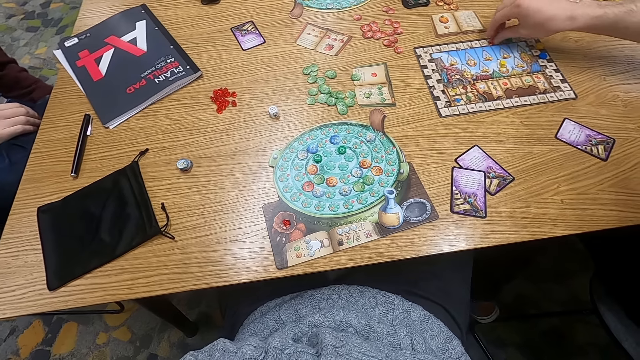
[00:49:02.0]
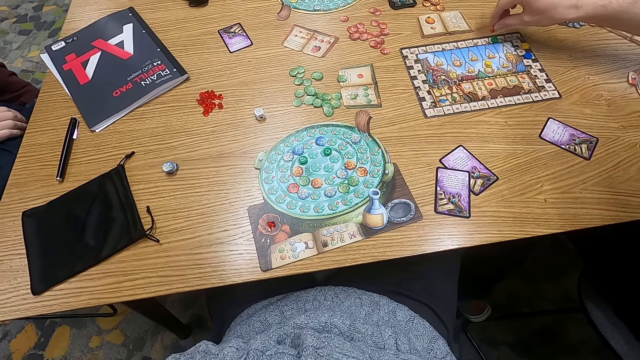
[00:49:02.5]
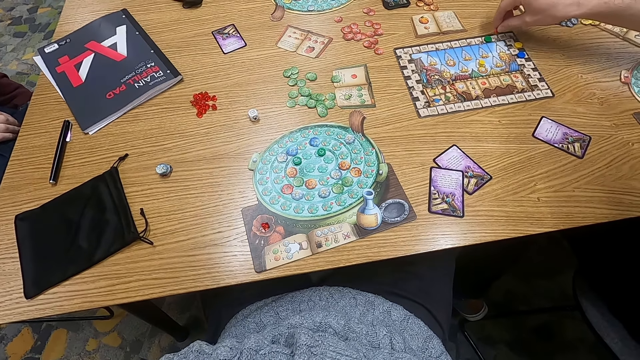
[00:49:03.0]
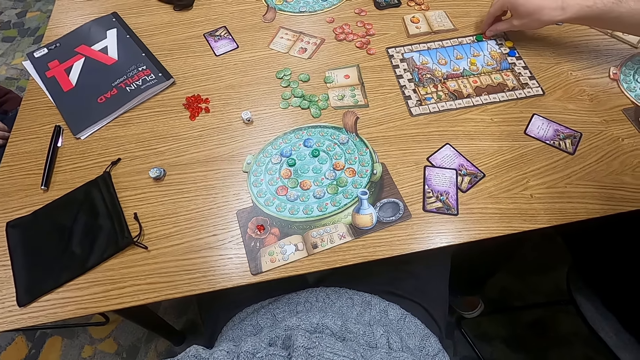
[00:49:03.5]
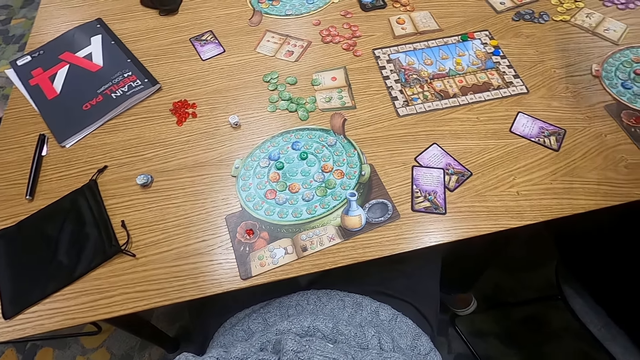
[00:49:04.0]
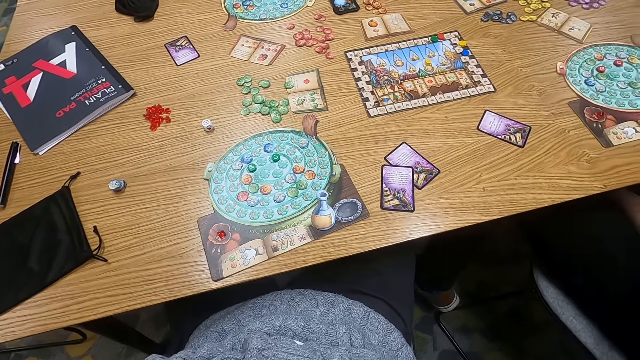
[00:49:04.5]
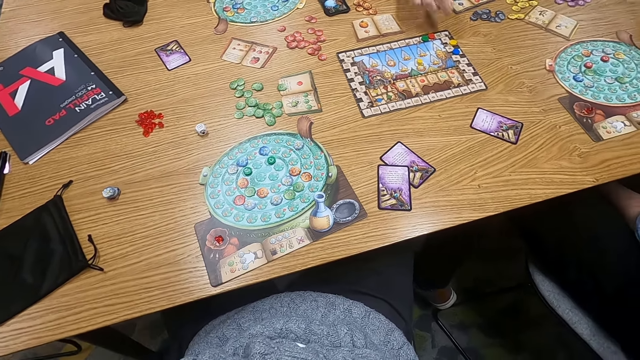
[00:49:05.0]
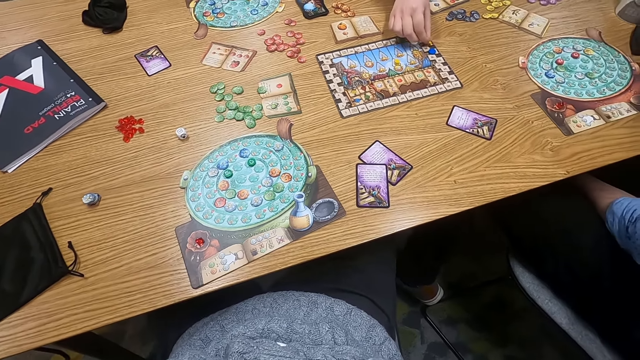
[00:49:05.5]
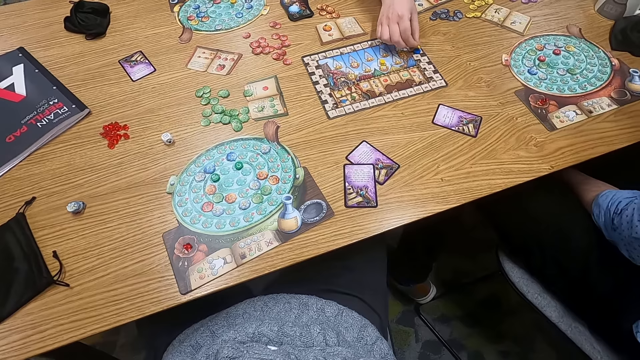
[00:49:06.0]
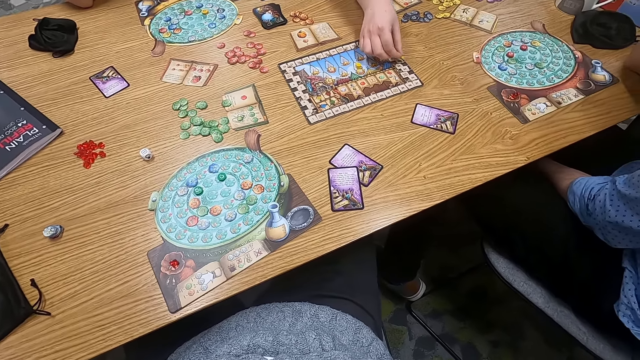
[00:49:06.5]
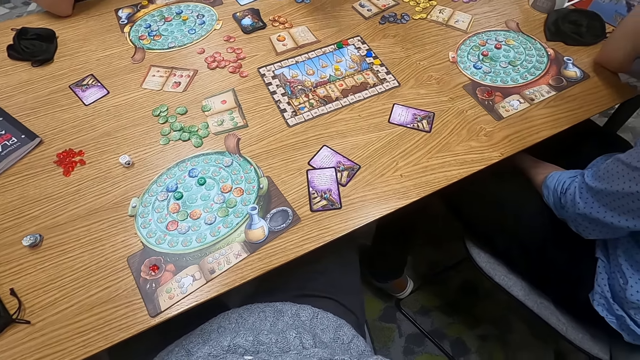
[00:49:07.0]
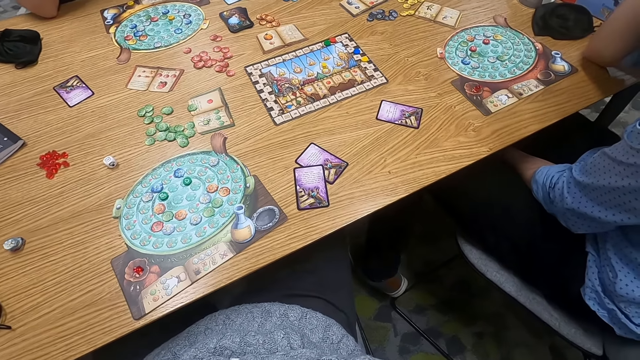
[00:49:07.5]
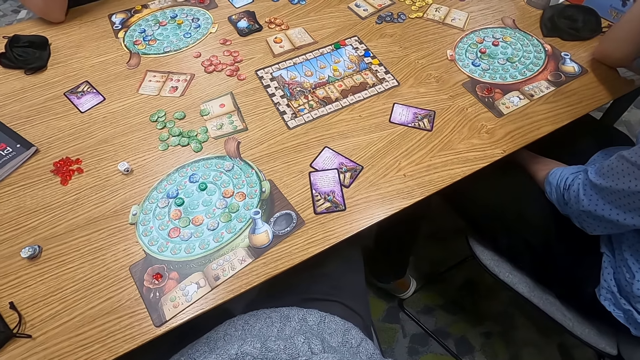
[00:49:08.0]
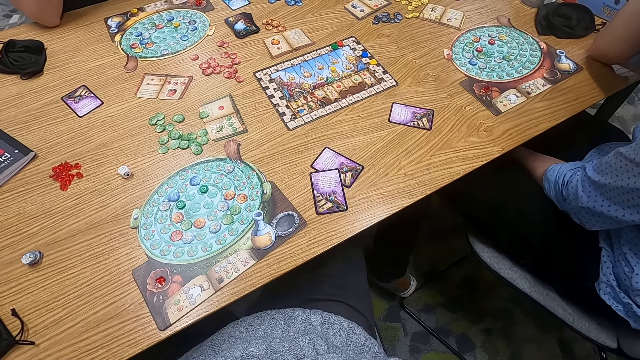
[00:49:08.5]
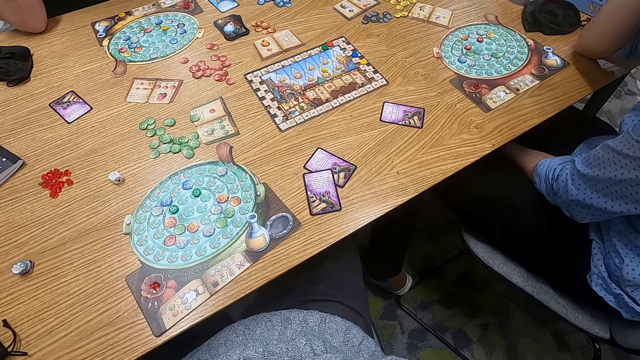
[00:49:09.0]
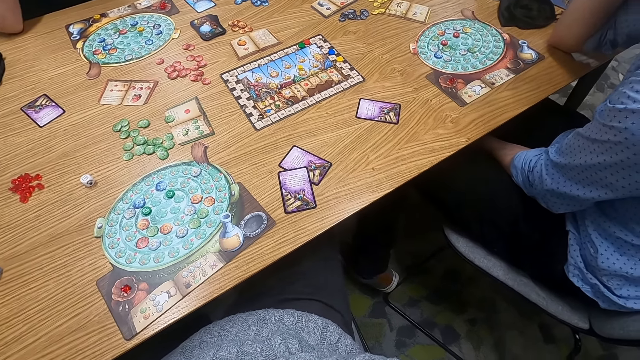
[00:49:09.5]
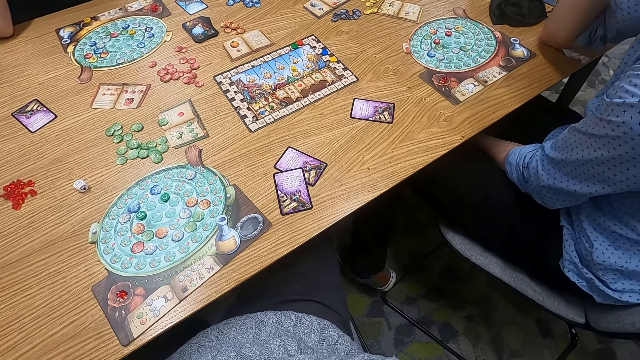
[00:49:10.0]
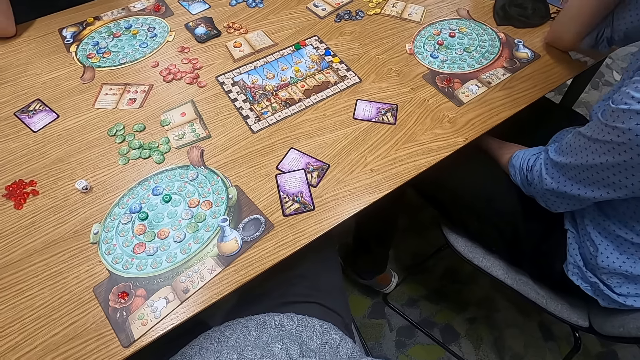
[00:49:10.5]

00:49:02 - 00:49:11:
A person plays dice. Another person plays dice.

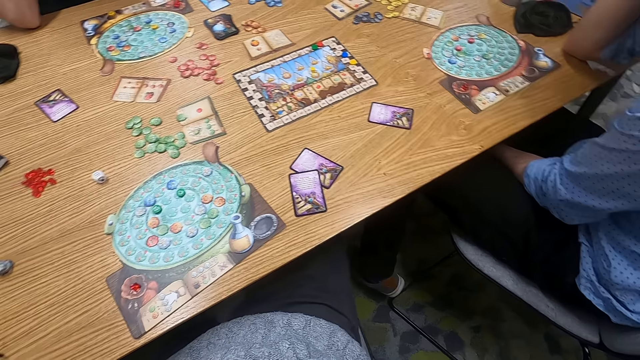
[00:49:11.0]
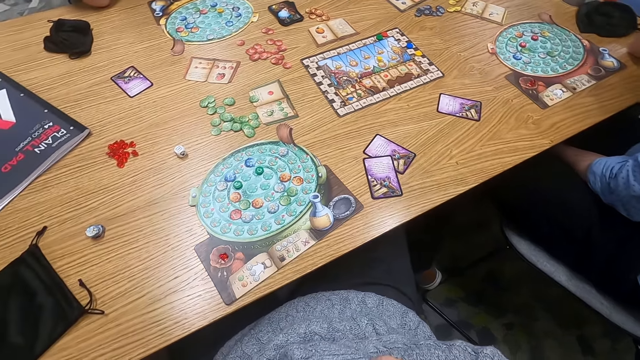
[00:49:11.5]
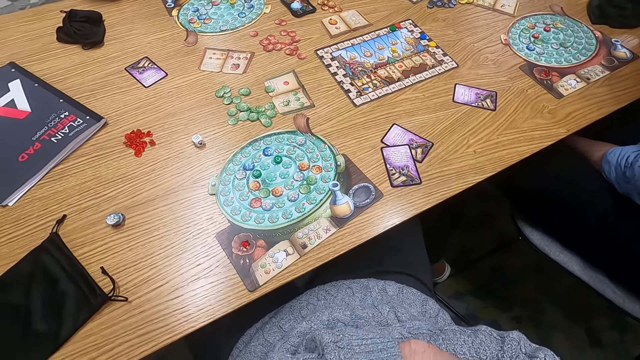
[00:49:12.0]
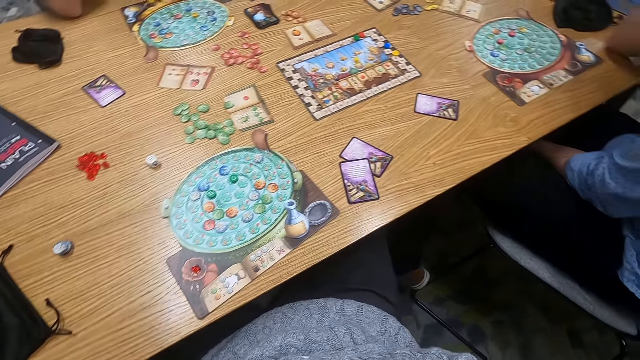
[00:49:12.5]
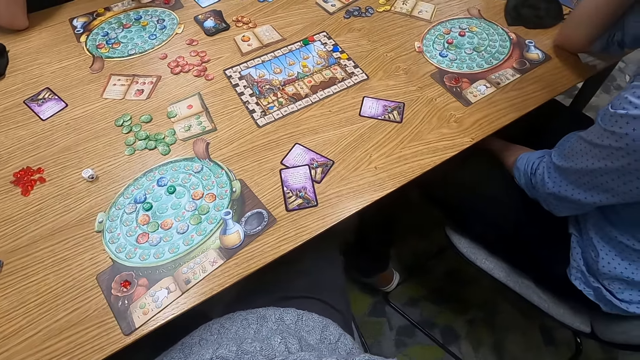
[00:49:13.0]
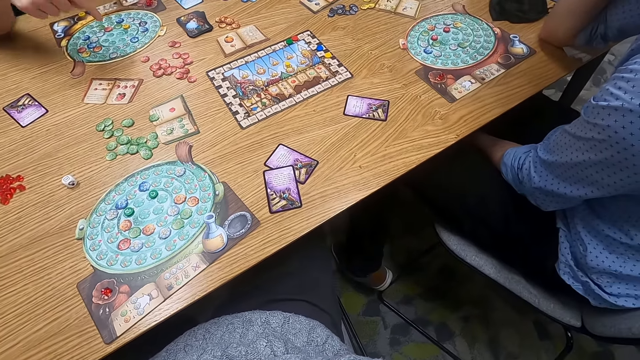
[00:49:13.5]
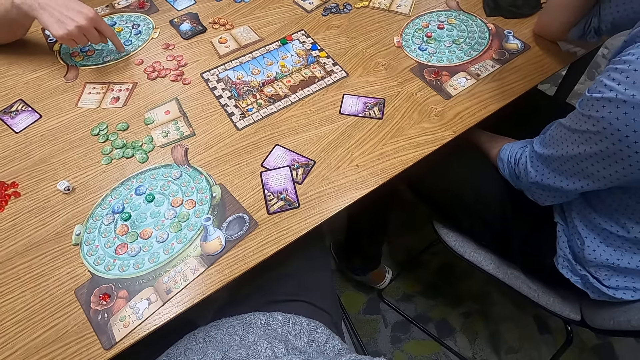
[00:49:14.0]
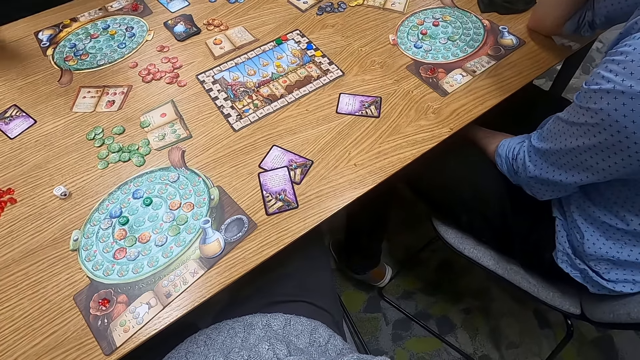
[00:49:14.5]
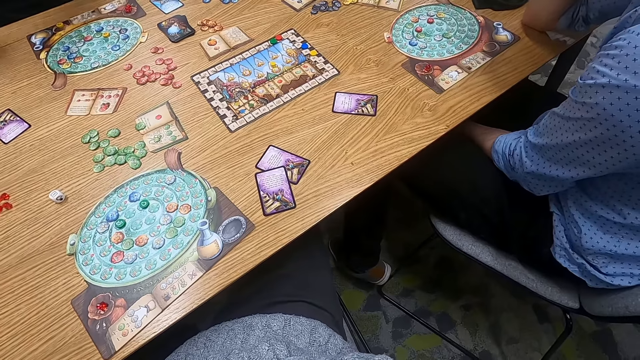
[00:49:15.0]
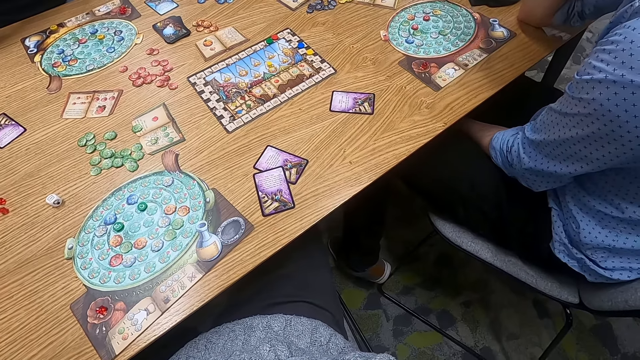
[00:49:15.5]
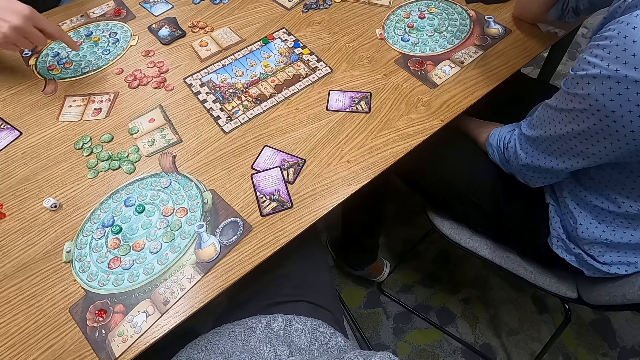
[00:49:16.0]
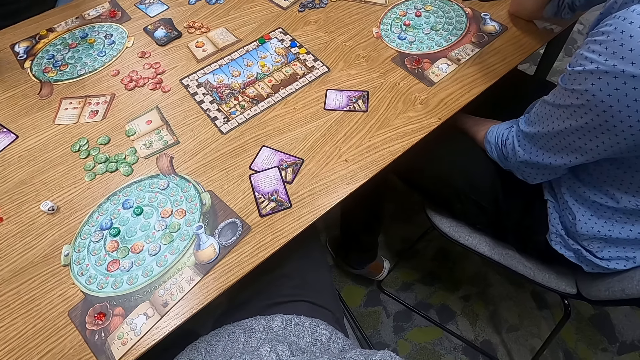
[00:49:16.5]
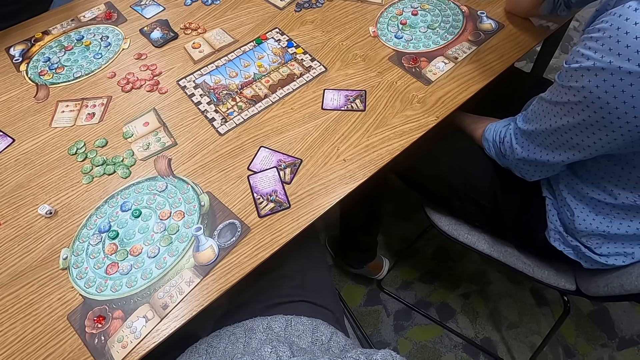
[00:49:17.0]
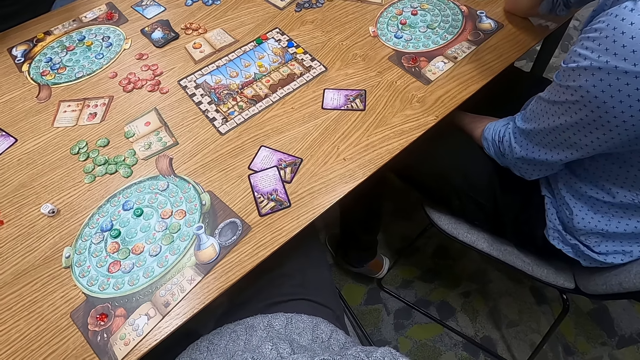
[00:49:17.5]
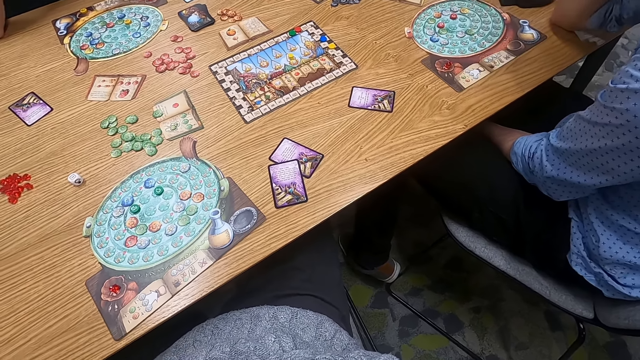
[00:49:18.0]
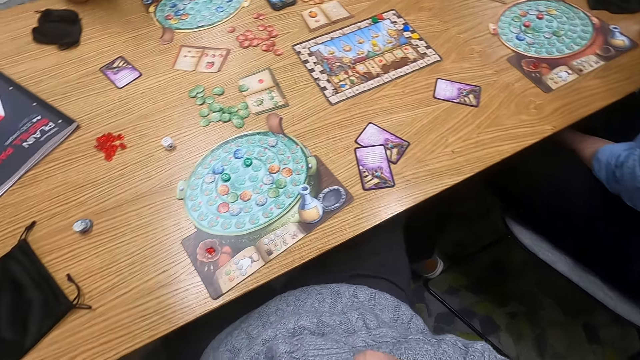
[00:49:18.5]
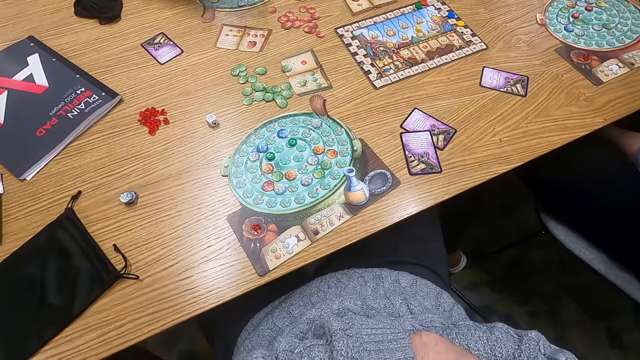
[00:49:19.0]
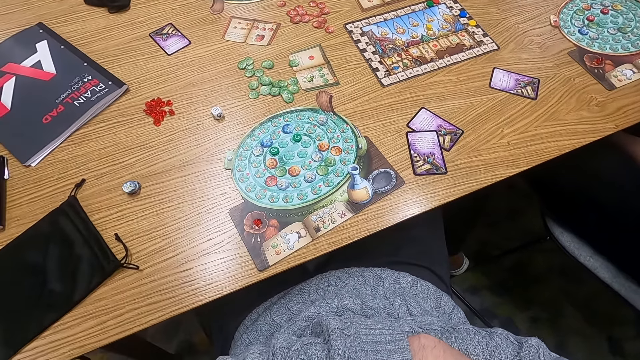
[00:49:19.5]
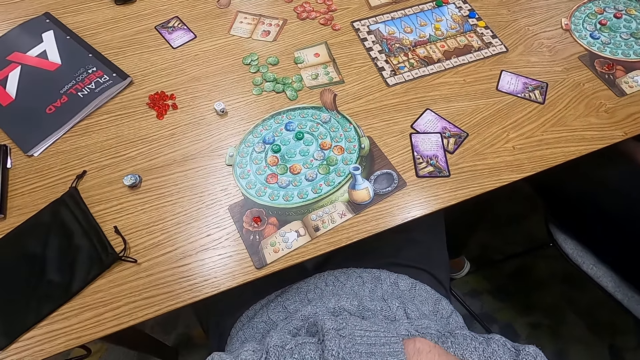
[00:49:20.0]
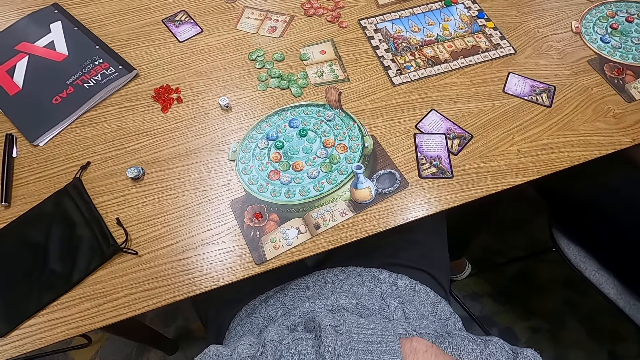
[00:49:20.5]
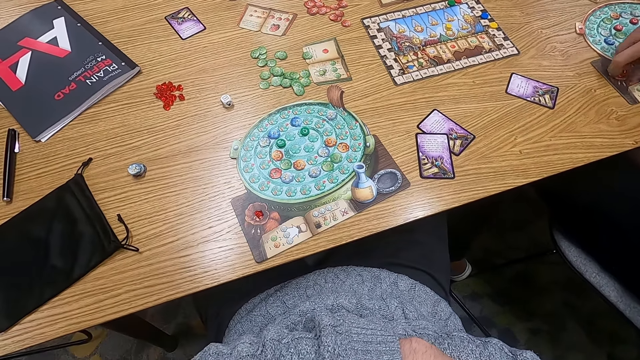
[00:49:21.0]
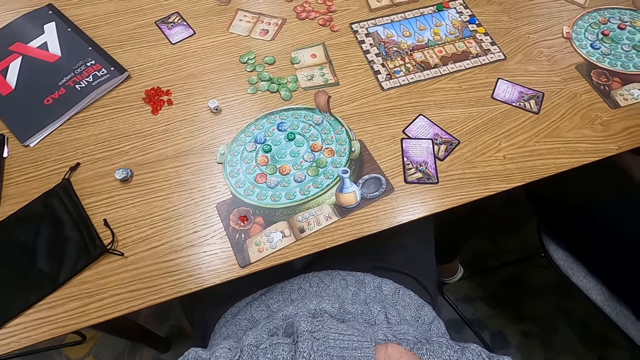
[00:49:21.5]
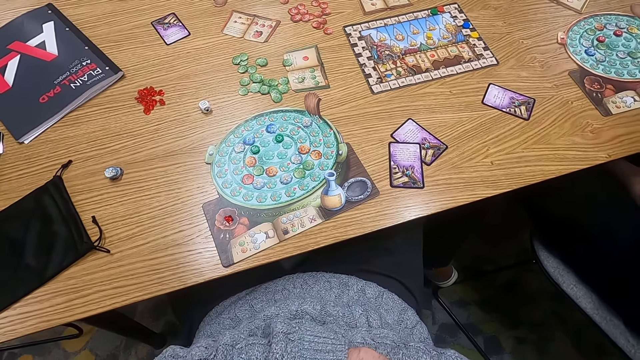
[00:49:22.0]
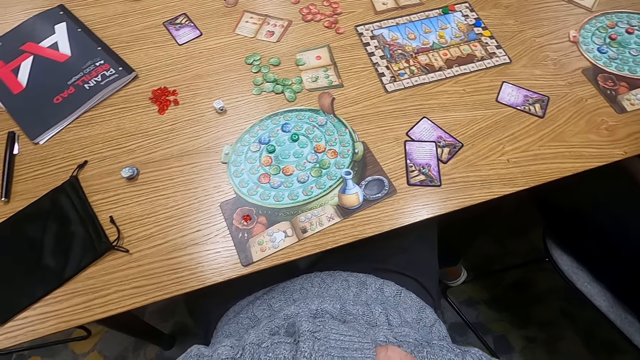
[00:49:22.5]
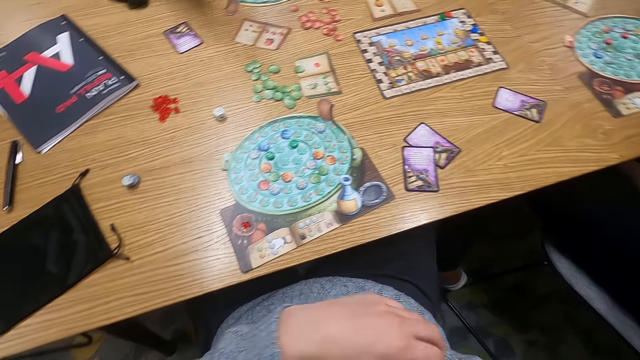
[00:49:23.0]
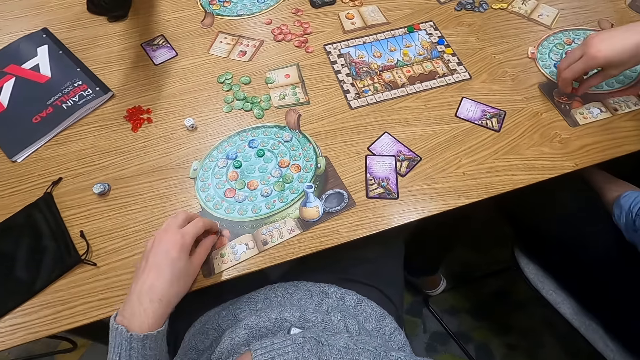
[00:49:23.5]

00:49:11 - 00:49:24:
A man plays a game. Another man plays a game.
